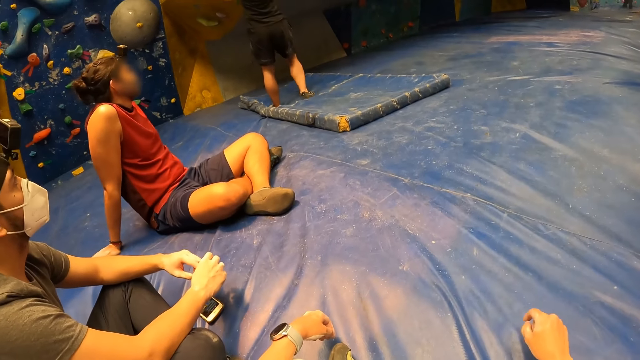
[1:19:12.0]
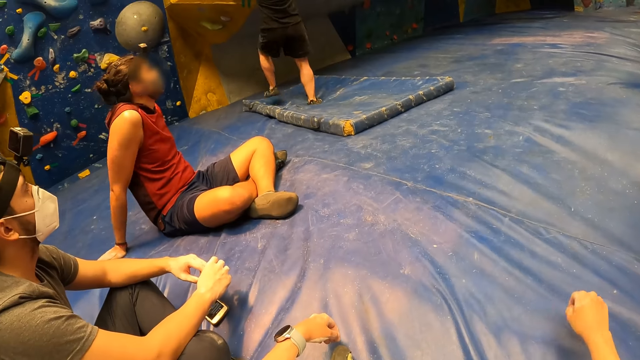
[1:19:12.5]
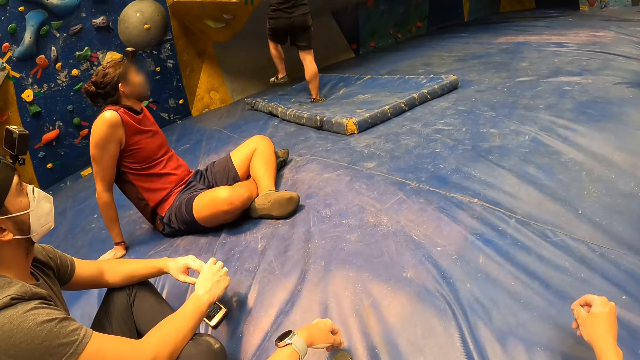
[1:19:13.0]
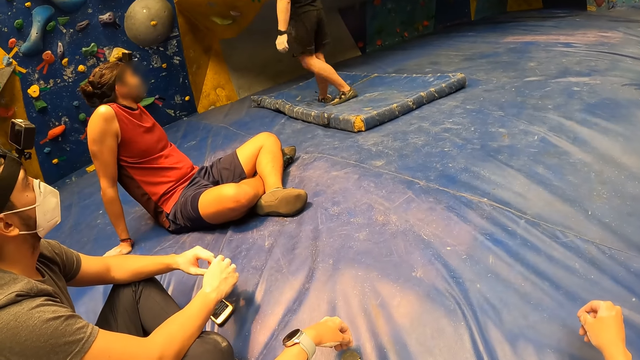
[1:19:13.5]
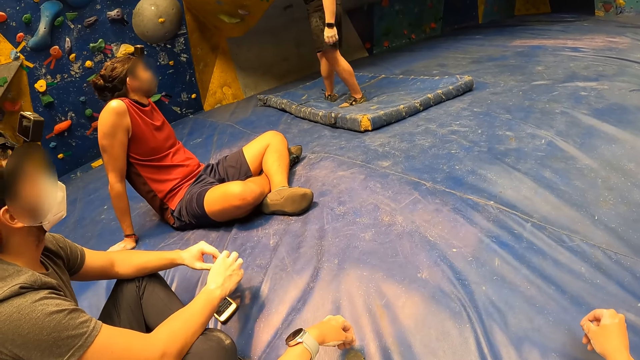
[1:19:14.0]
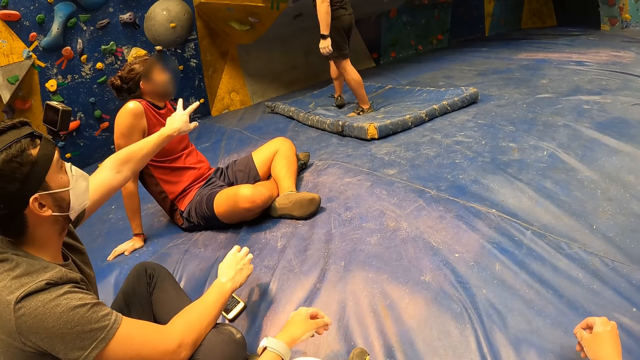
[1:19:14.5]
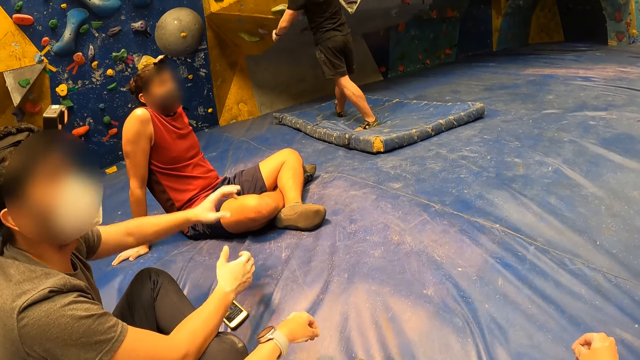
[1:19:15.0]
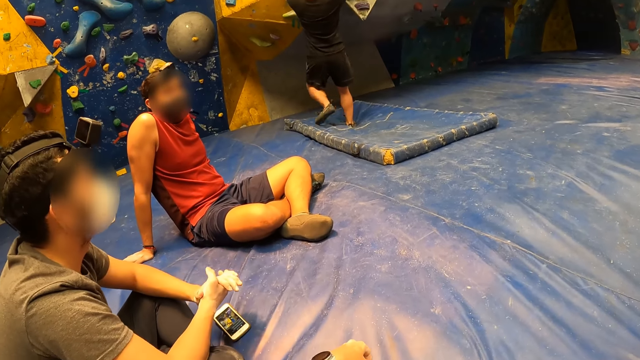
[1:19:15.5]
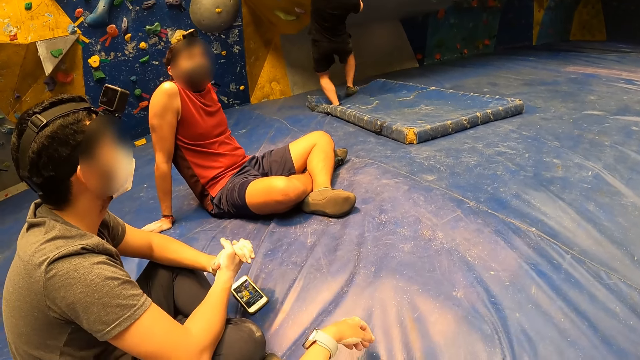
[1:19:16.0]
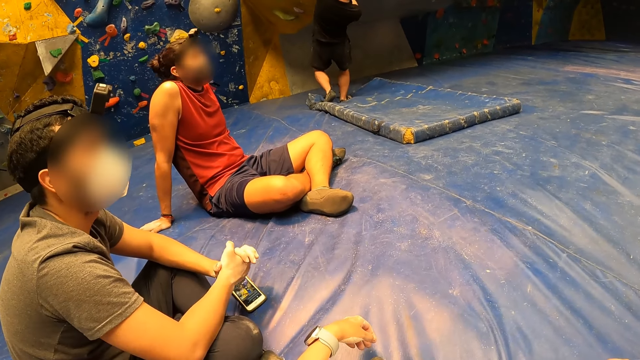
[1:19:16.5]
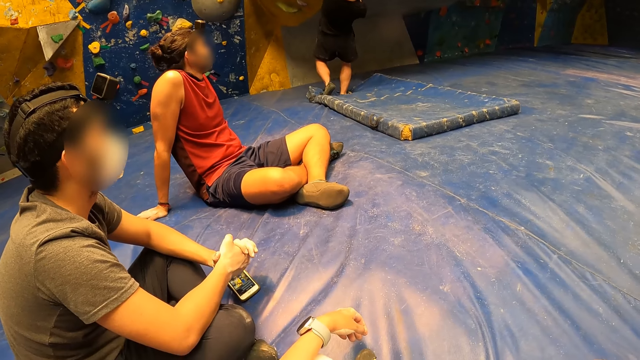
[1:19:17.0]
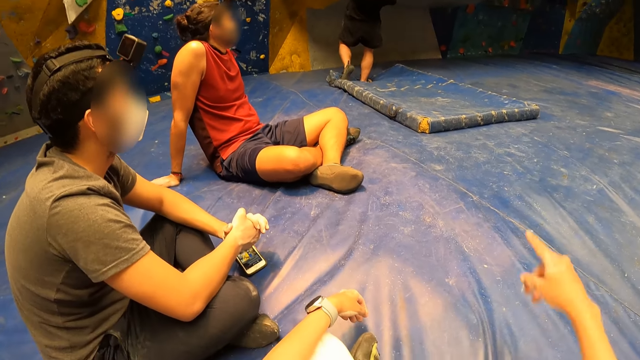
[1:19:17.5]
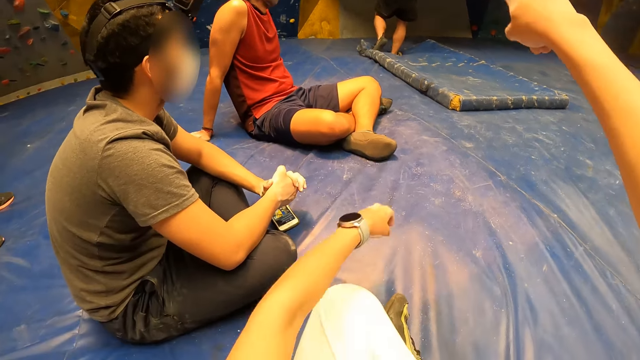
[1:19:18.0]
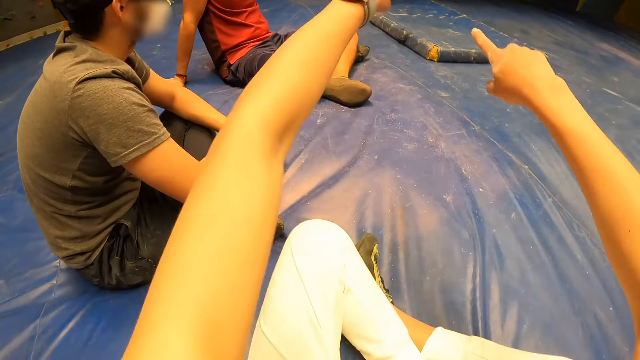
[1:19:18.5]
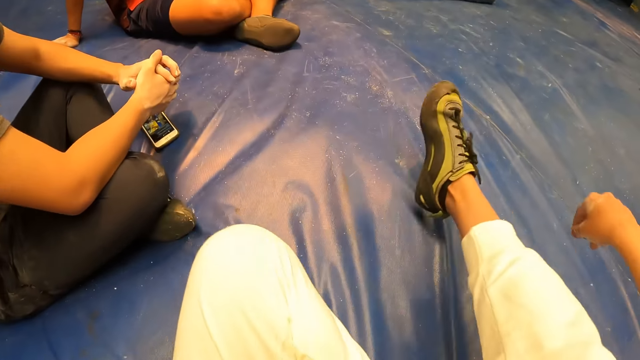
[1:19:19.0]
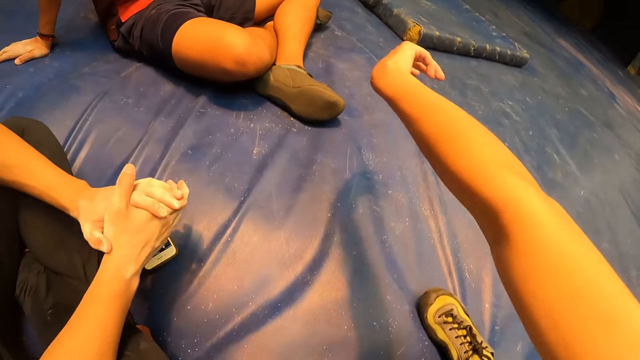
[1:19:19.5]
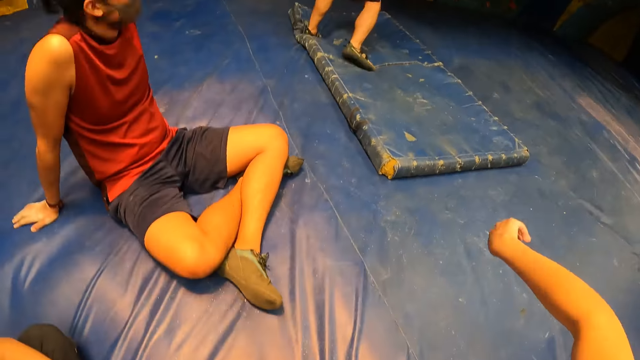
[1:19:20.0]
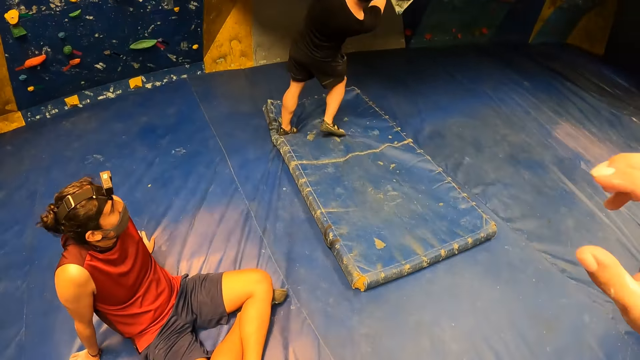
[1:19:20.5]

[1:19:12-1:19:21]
The camera wearer puts the hand down. A man lifts up the hand. The man puts the hands down. The camera wearer lifts up the hand and stands up.

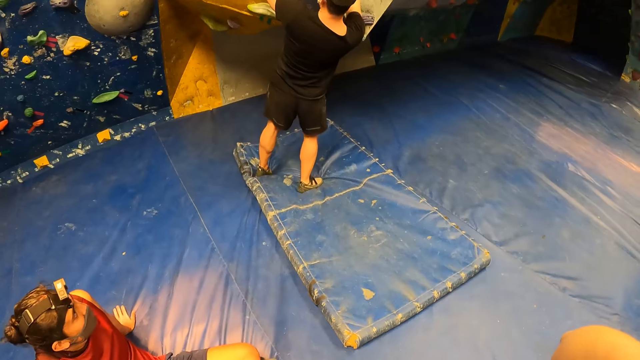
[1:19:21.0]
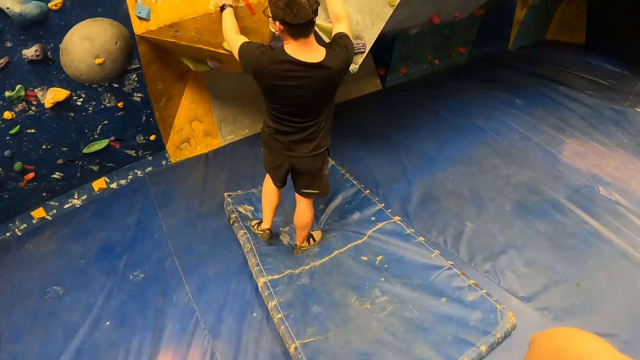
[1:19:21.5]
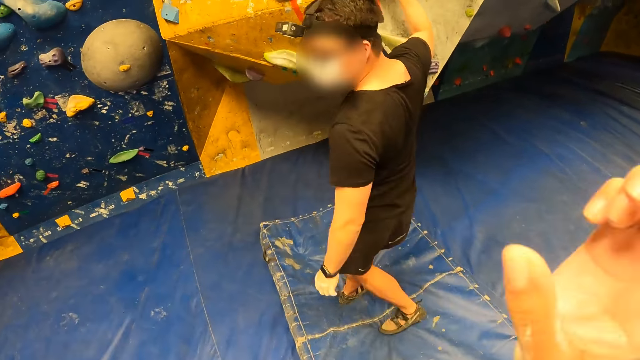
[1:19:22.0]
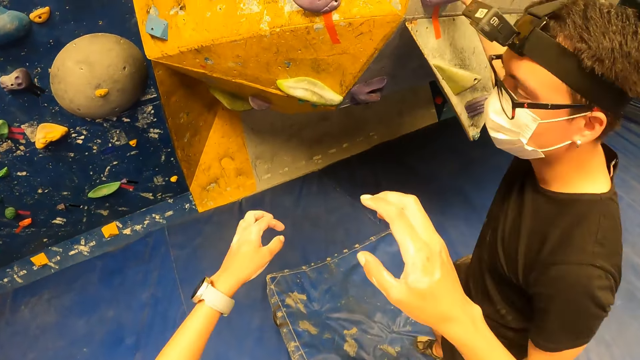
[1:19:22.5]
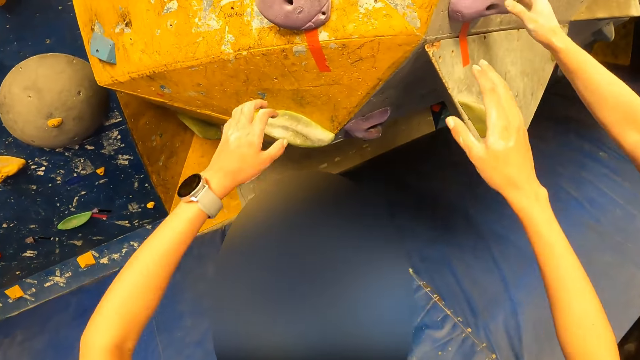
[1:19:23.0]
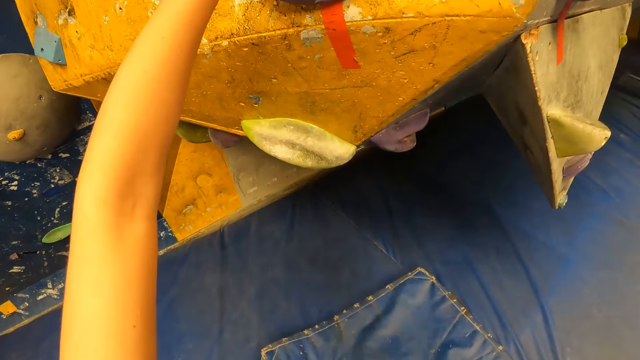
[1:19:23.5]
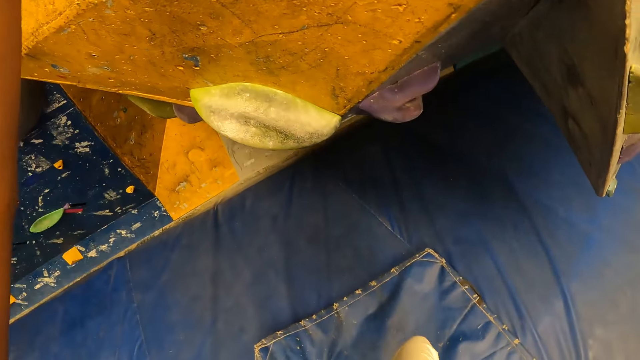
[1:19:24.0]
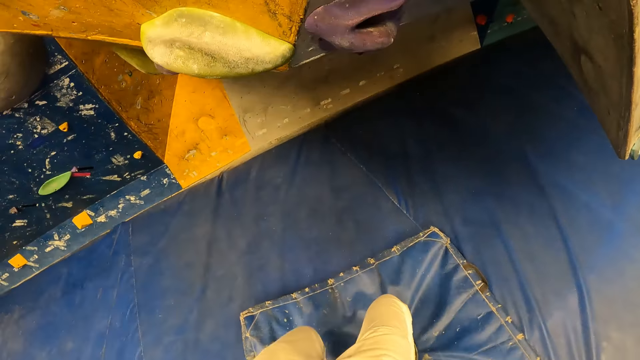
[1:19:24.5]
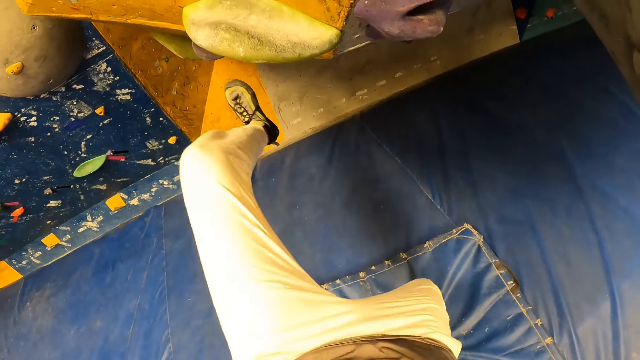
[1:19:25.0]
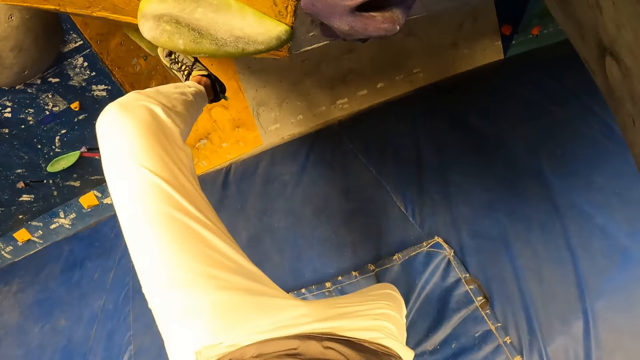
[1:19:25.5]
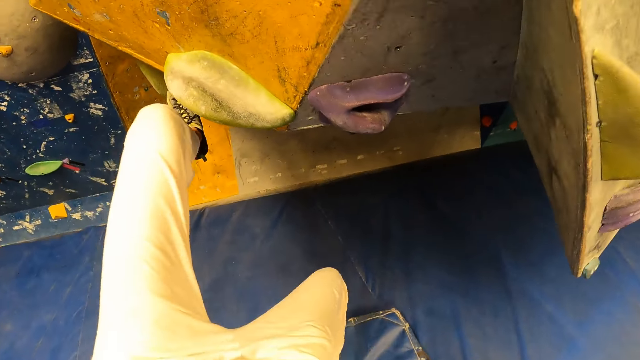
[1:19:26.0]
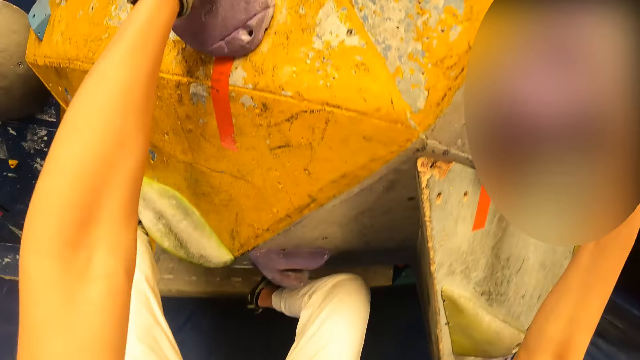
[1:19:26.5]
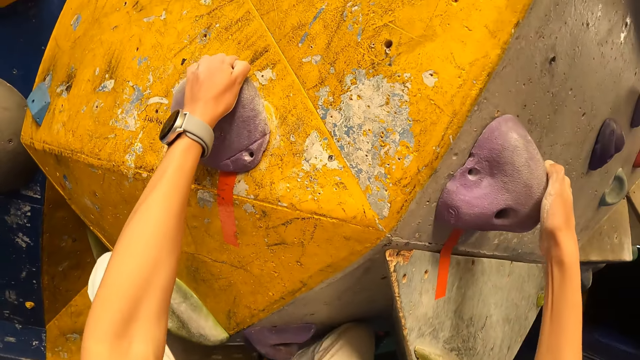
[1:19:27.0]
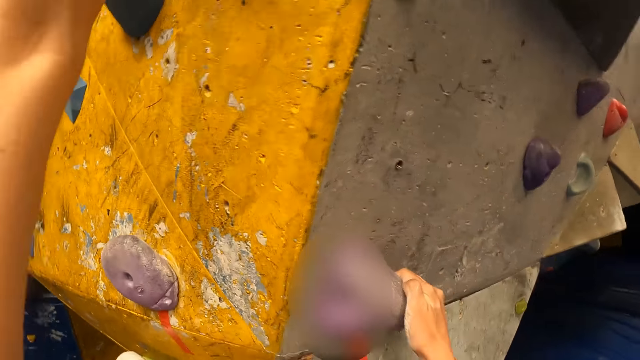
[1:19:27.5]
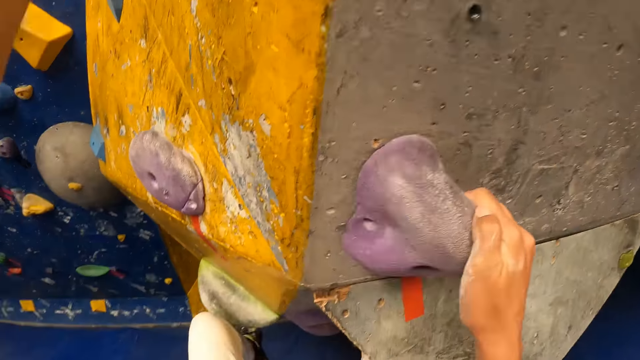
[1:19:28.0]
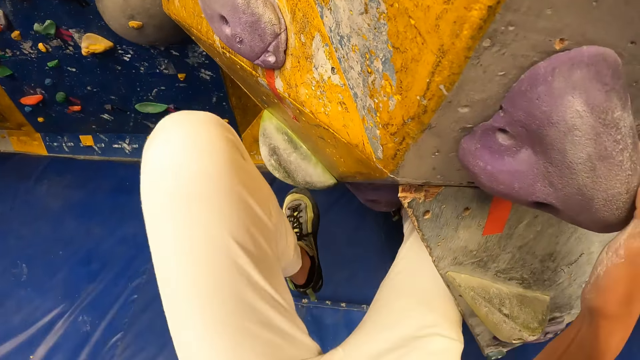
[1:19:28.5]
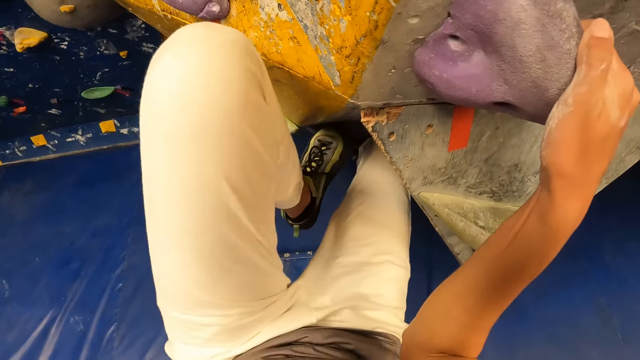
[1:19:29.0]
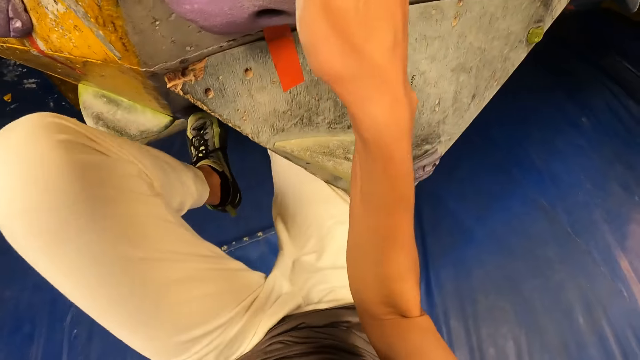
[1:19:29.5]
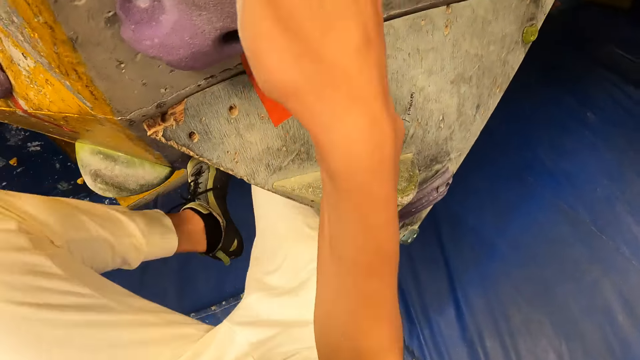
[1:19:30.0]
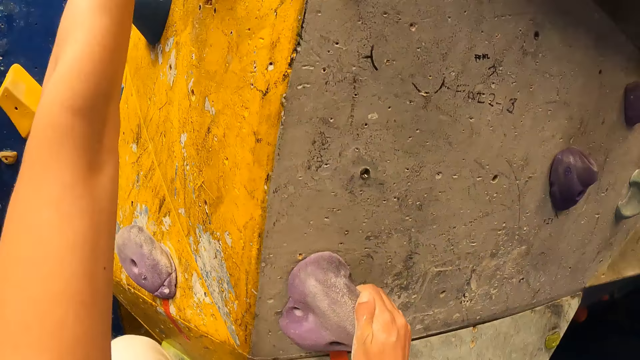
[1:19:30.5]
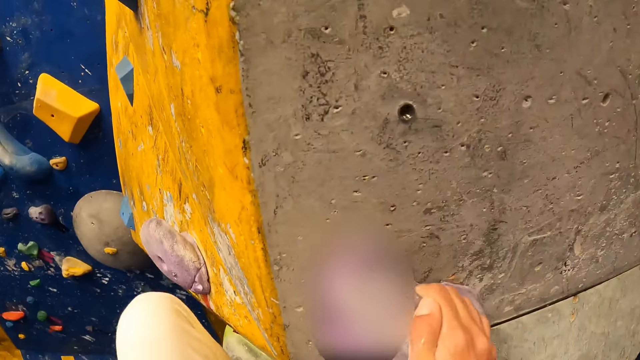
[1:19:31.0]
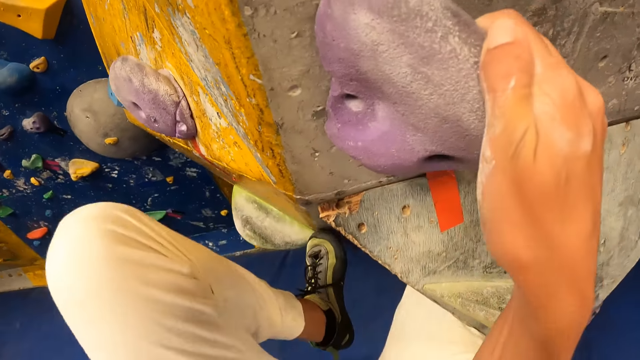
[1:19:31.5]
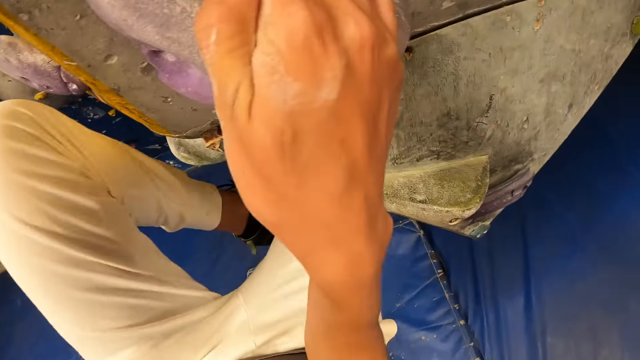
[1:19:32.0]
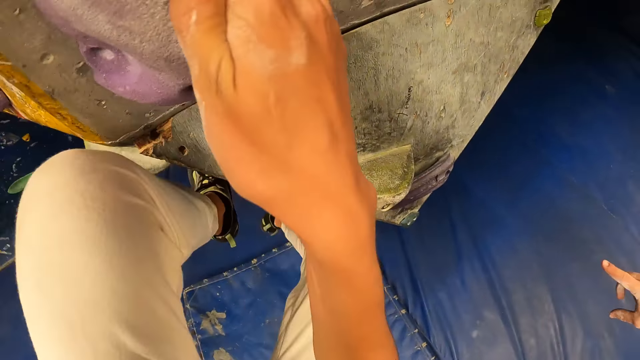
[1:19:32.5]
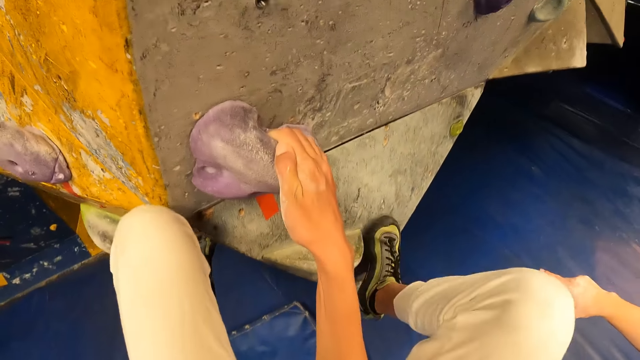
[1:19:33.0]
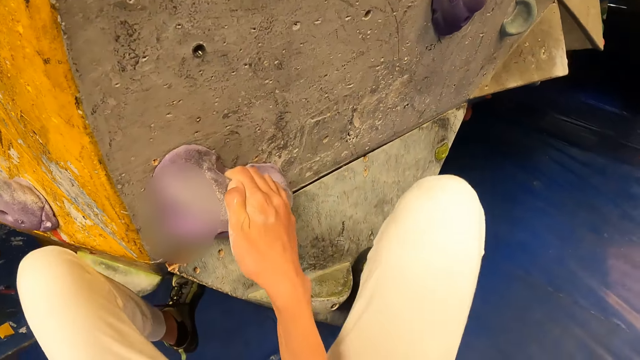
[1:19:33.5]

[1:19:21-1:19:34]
The camera wearer adjusts the camera on his head with his right hand. He walks around the wall. He converses with a man. The camera wearer touches the wall. He climbs an indoor boulder.
